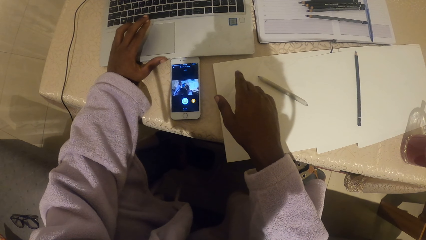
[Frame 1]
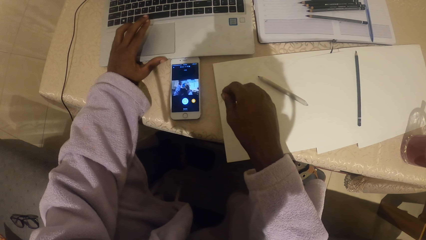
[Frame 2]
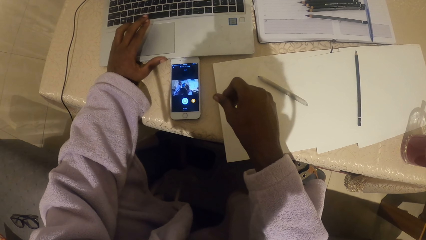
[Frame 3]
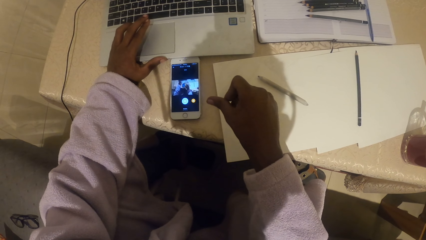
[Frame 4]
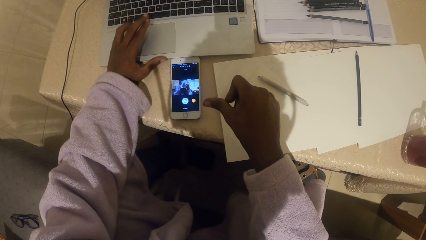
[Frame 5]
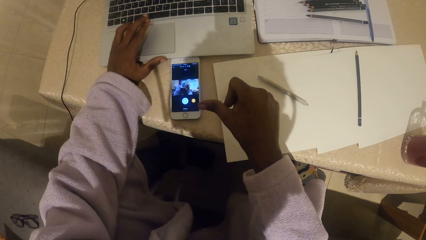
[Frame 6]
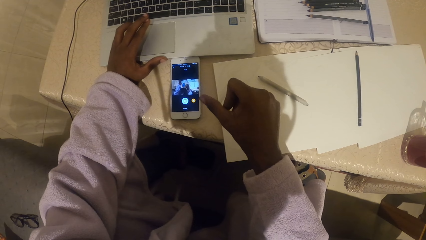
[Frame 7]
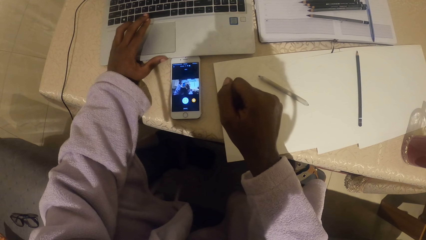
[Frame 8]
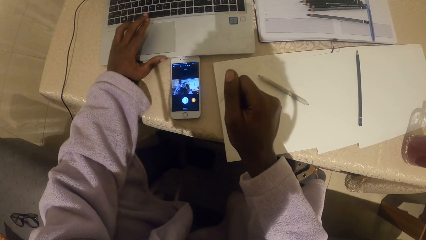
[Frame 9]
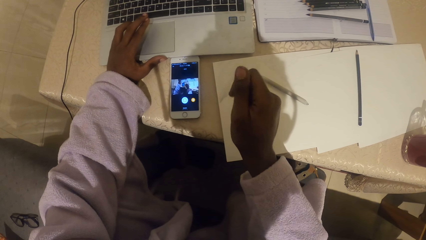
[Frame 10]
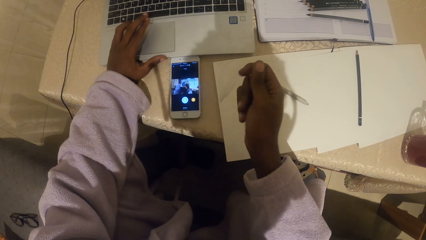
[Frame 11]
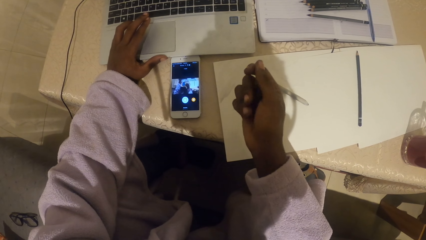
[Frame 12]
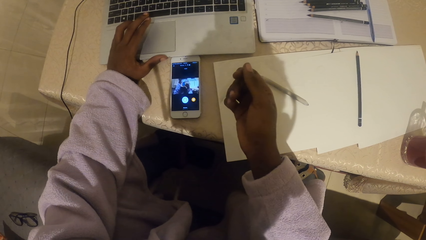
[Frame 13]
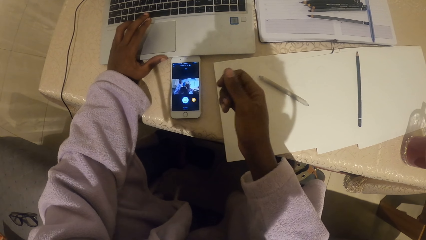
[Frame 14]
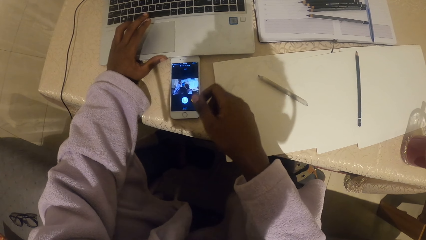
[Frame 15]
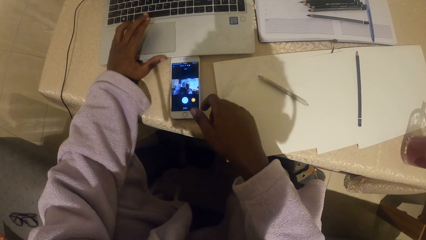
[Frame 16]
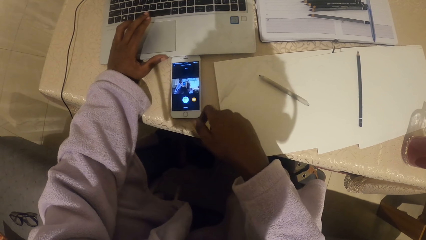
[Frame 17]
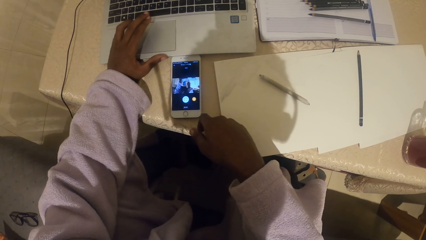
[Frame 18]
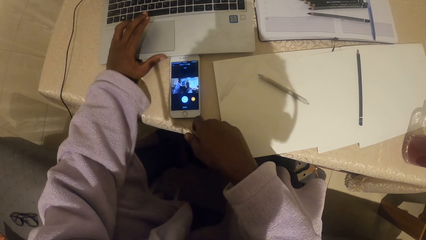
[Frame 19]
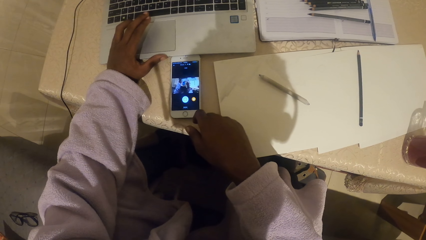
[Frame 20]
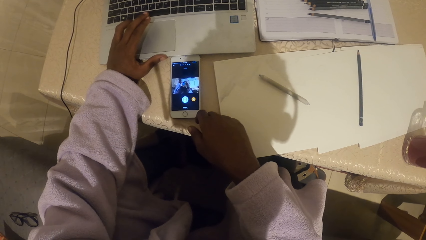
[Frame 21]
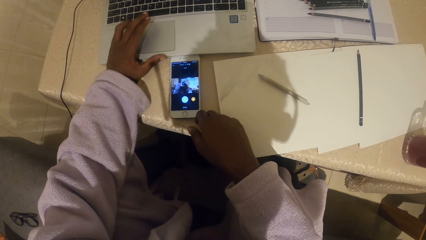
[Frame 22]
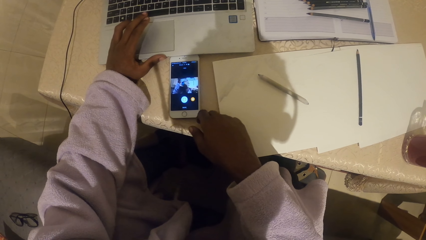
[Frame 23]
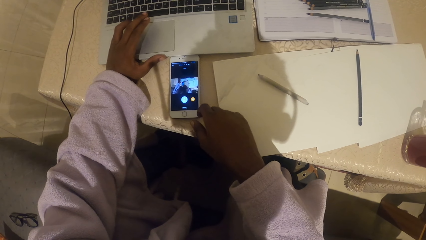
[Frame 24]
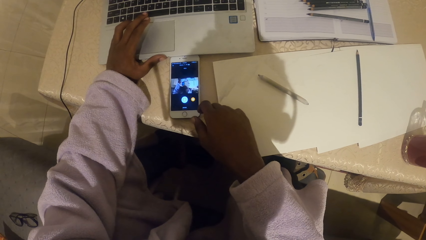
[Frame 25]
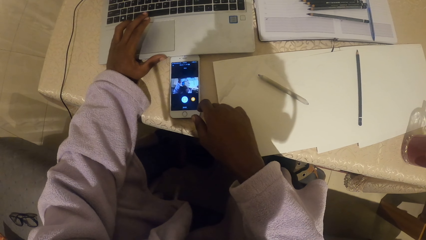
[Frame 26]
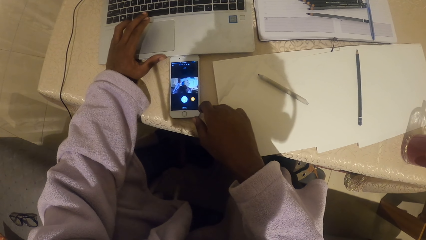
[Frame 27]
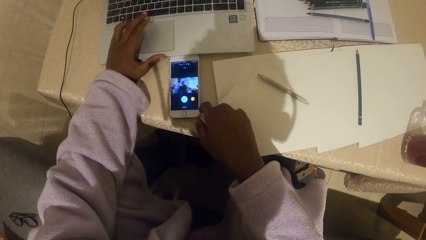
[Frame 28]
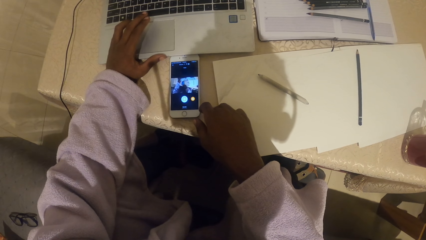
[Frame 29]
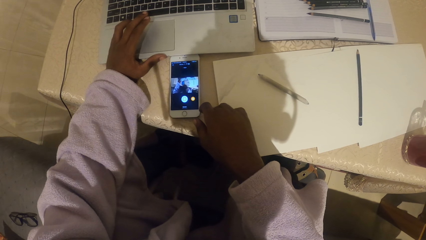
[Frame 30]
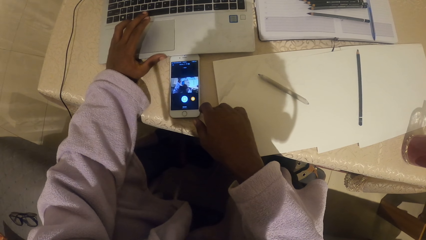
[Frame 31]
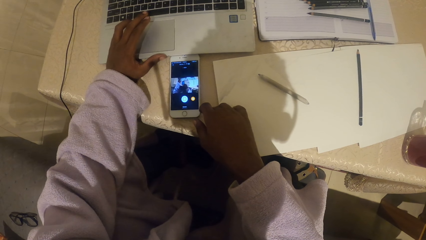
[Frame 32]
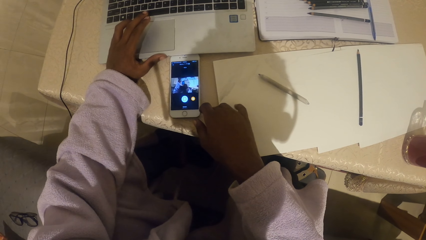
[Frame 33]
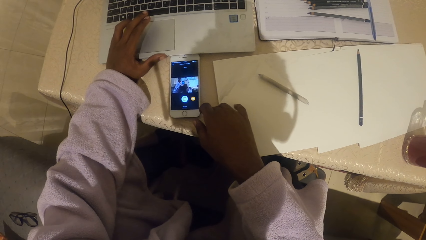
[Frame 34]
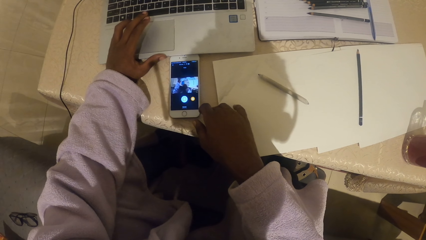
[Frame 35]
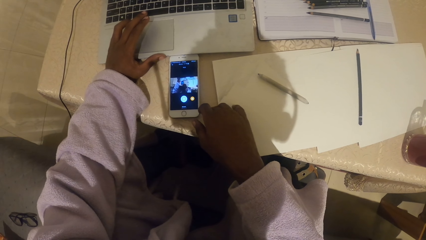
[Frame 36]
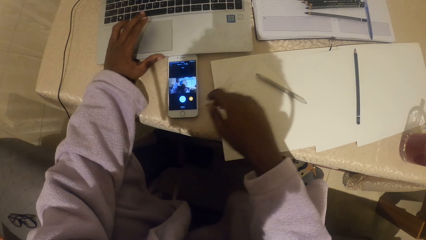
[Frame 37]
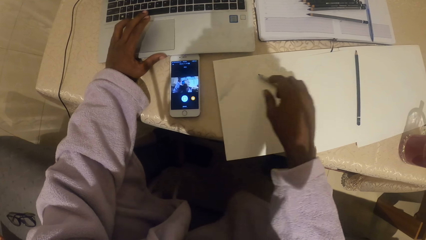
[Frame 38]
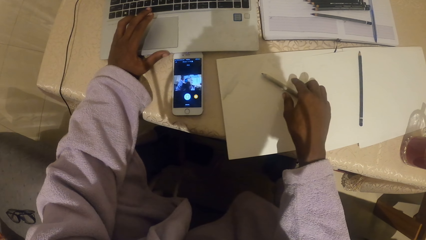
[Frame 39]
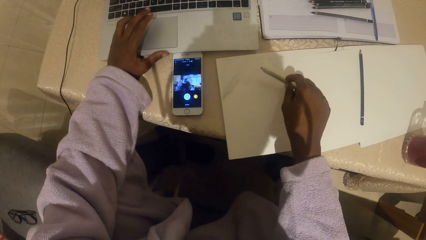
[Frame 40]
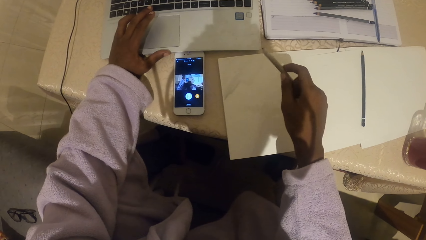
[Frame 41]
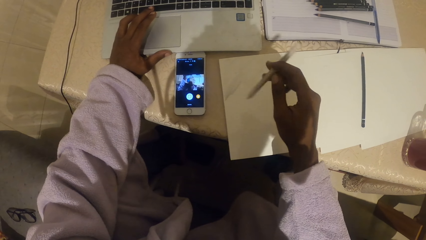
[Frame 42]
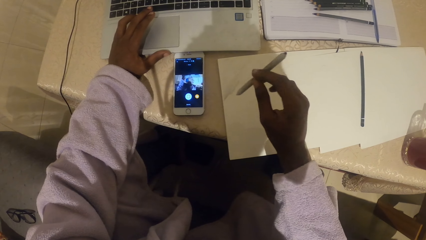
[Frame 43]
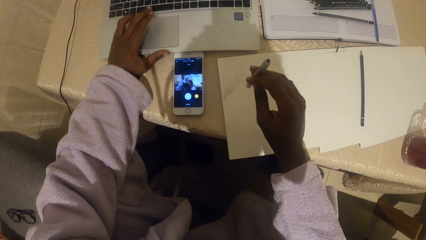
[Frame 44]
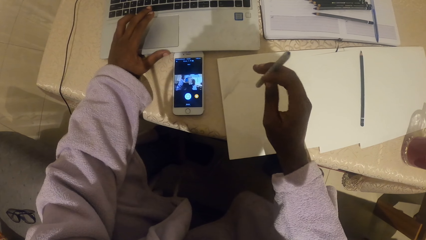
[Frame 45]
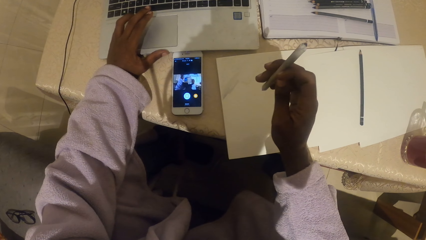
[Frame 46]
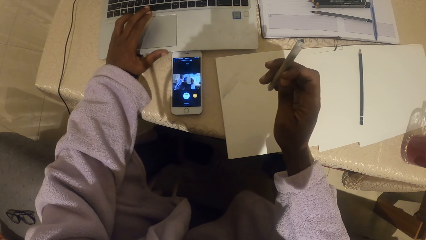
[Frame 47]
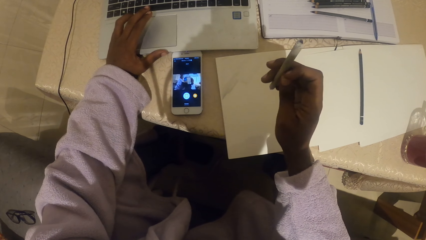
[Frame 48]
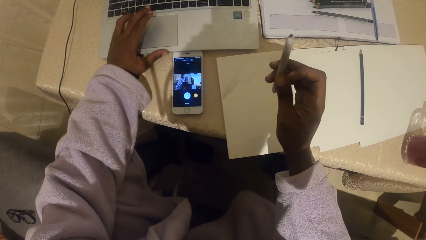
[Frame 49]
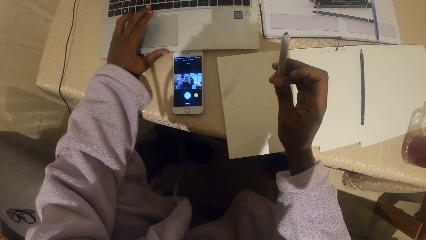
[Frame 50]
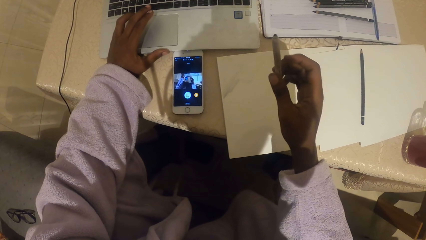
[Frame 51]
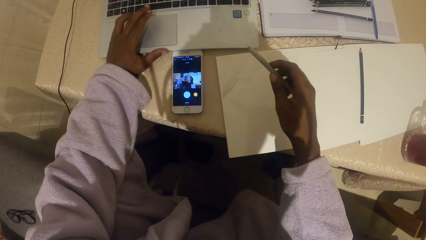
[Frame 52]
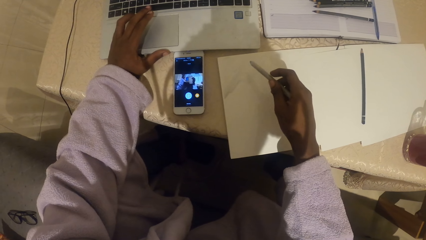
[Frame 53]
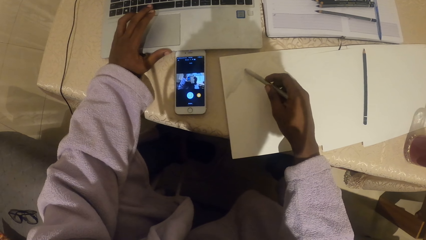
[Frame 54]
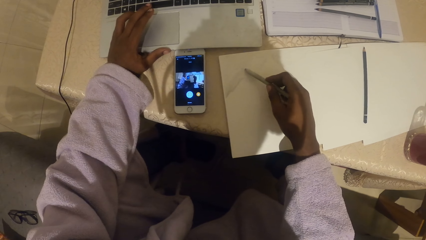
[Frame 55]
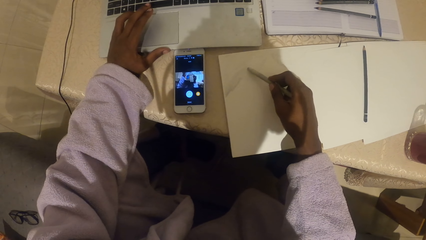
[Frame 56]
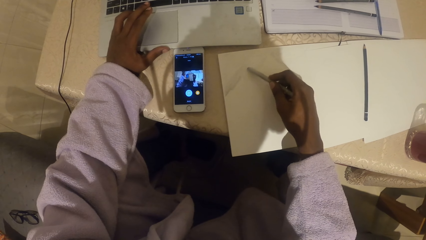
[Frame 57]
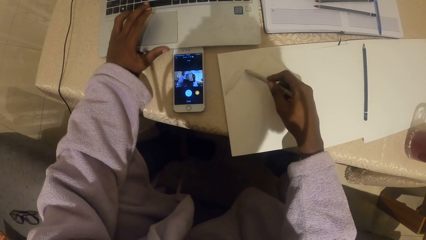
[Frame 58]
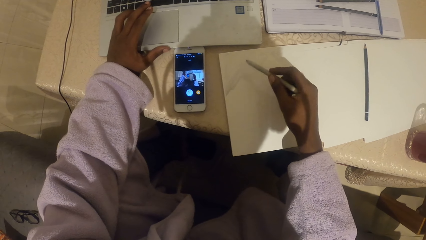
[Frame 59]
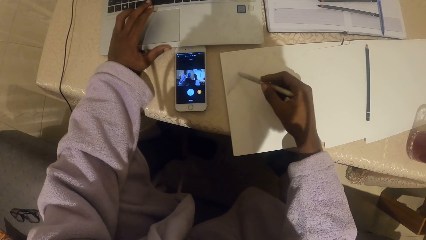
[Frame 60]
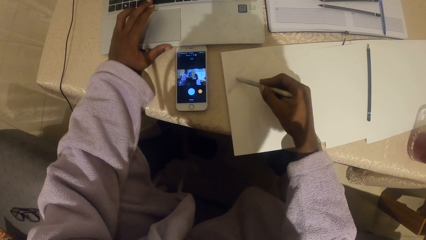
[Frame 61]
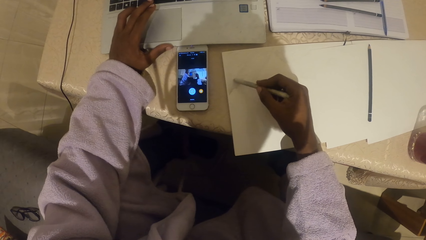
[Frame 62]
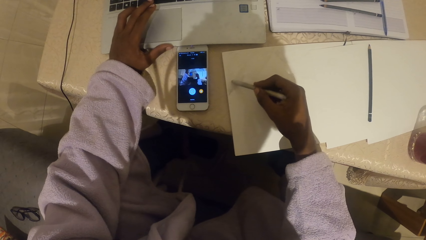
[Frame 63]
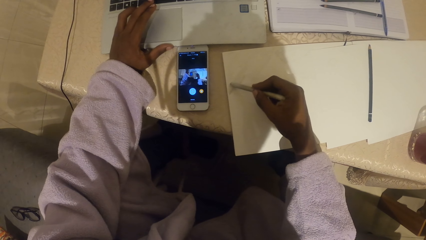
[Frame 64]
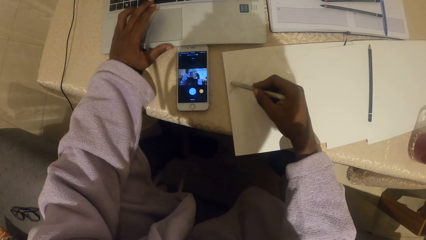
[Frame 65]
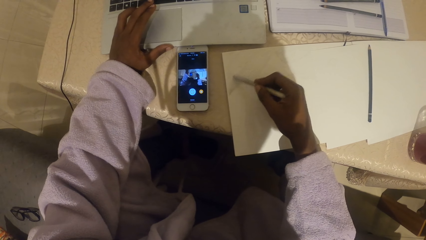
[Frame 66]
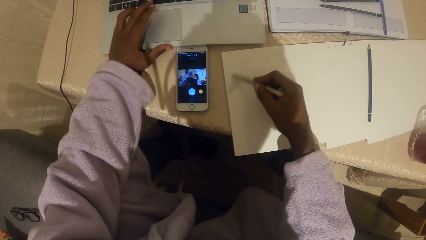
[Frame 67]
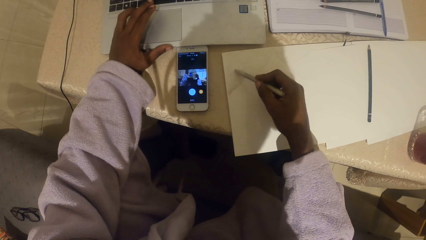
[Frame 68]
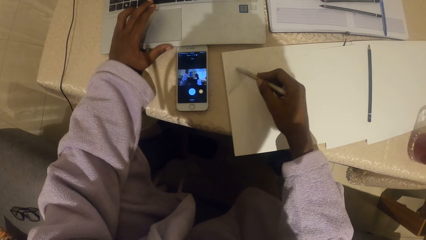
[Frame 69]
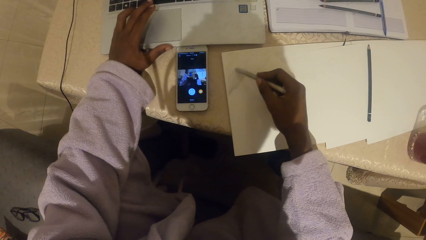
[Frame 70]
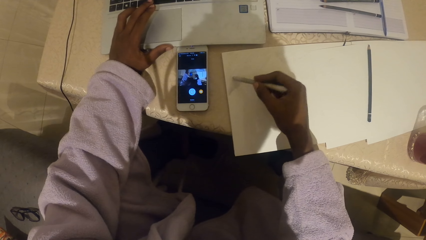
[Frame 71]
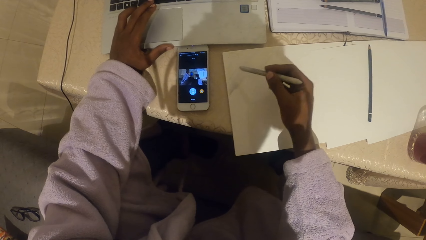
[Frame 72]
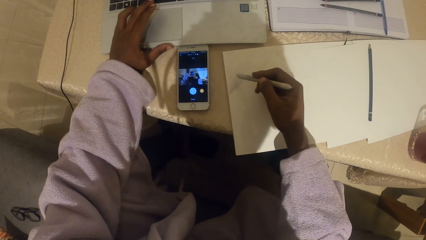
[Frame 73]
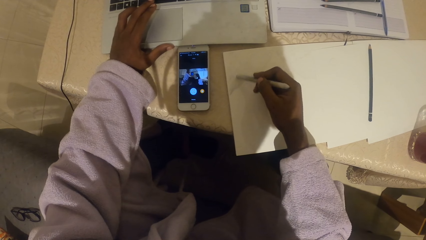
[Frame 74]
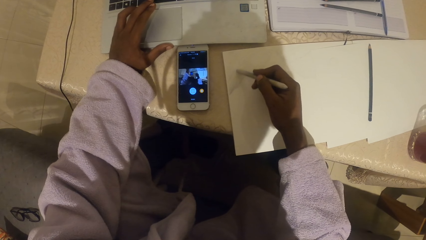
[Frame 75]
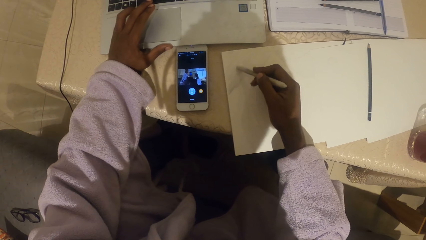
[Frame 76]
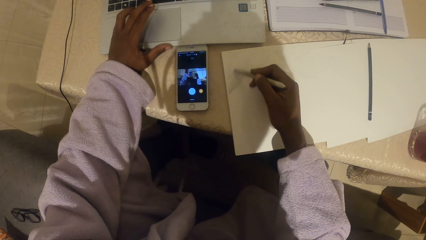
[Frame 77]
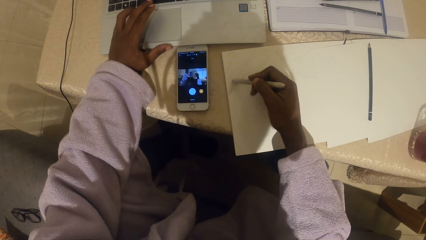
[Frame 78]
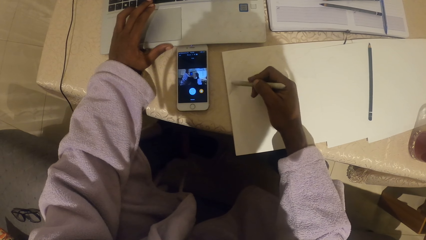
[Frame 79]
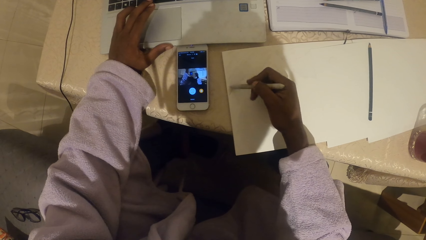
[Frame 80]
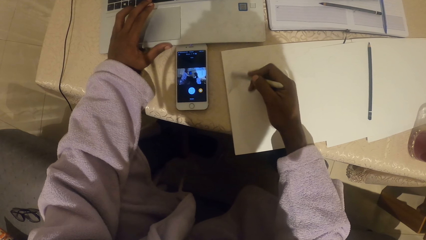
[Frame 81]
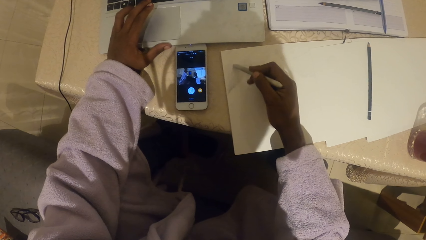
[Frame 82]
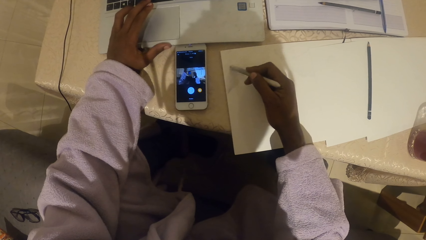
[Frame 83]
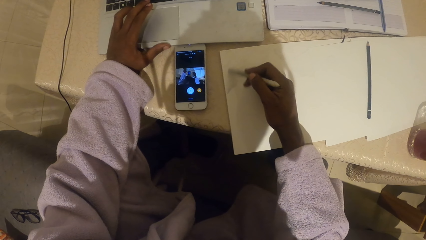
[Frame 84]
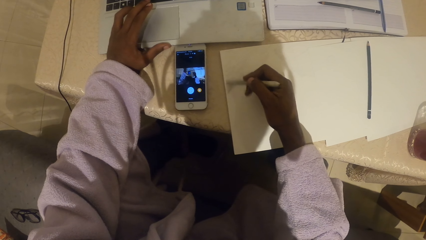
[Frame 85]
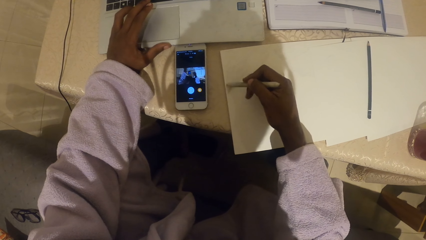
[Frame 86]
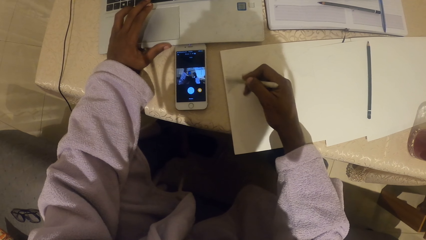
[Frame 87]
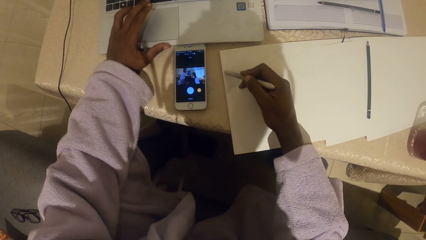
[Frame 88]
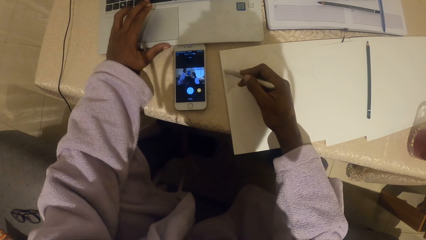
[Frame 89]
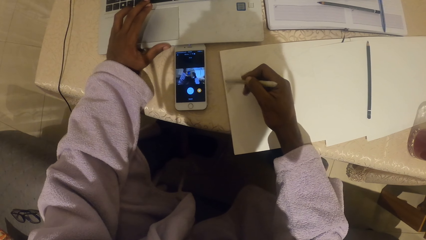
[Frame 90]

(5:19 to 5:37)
The camera wearer picks up a pen from the paper. They draw on the paper using the pen with the right hand.
